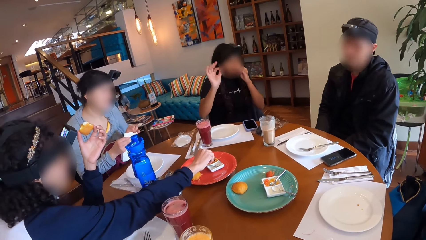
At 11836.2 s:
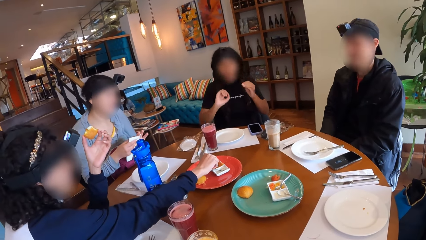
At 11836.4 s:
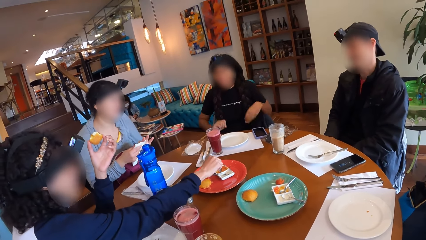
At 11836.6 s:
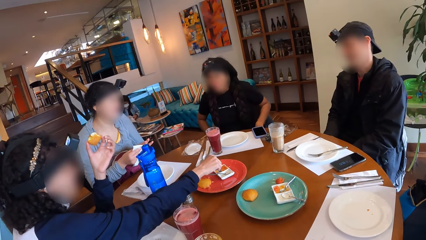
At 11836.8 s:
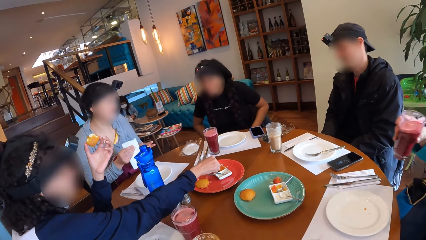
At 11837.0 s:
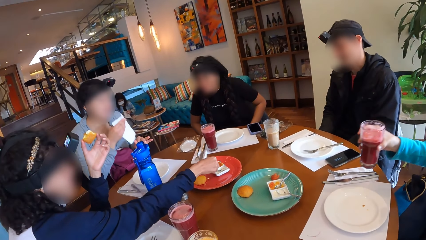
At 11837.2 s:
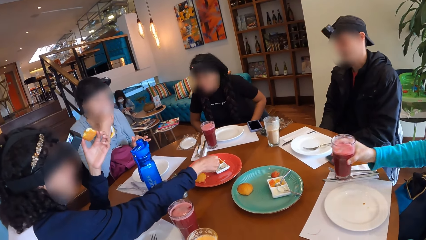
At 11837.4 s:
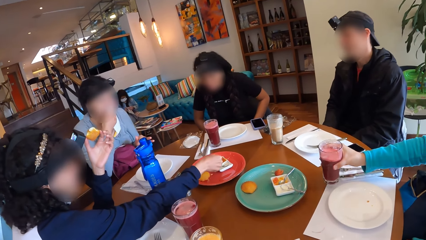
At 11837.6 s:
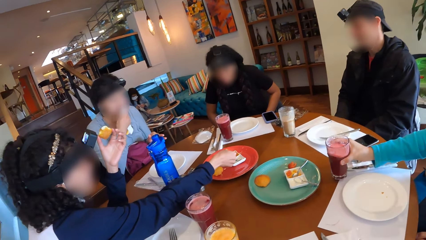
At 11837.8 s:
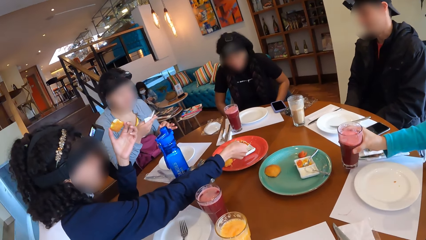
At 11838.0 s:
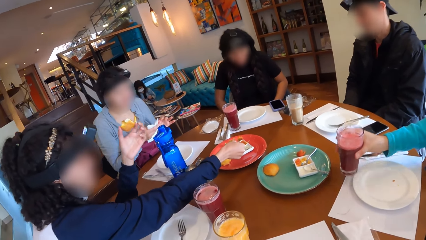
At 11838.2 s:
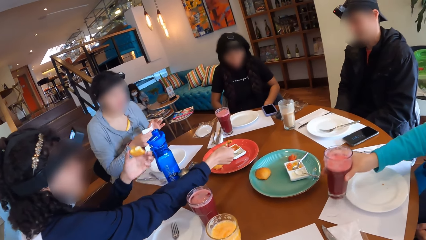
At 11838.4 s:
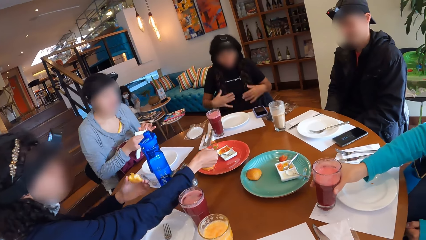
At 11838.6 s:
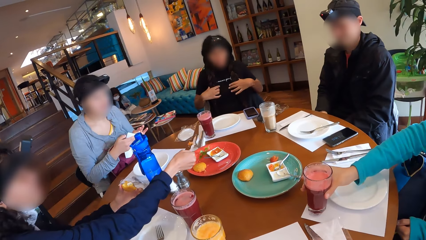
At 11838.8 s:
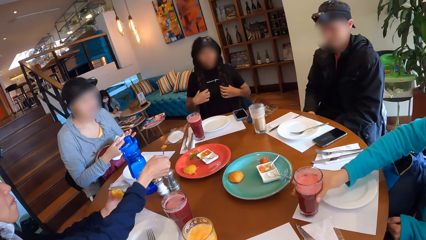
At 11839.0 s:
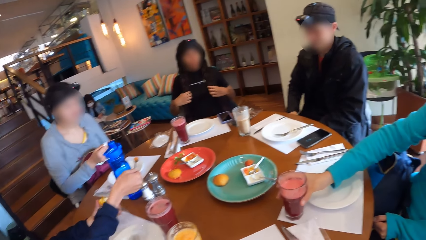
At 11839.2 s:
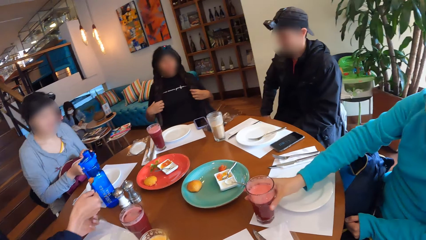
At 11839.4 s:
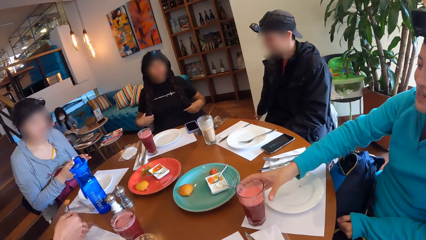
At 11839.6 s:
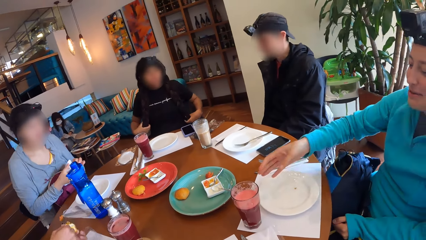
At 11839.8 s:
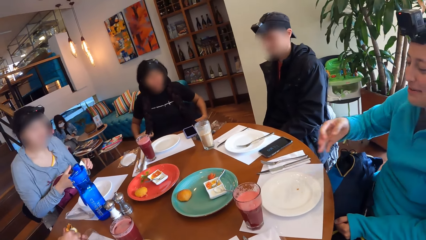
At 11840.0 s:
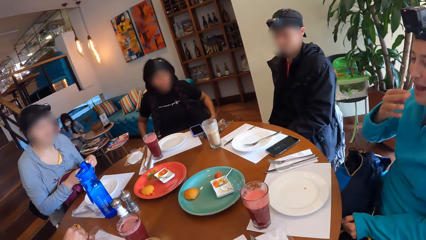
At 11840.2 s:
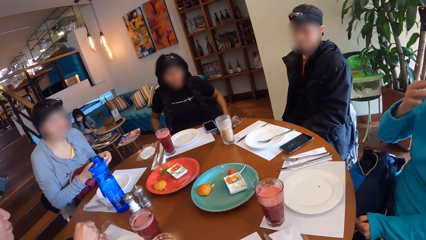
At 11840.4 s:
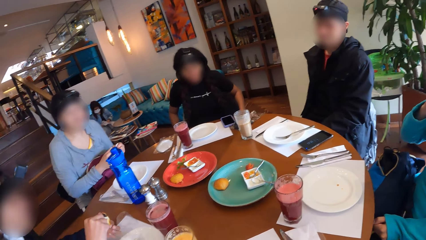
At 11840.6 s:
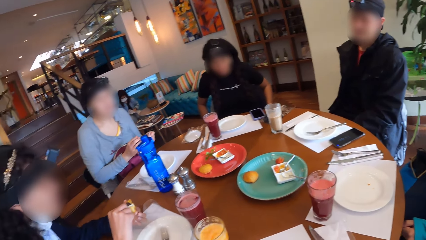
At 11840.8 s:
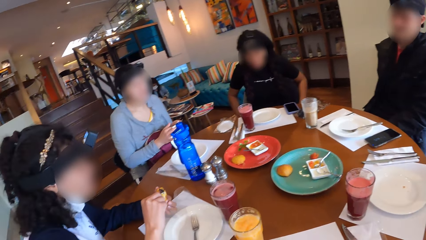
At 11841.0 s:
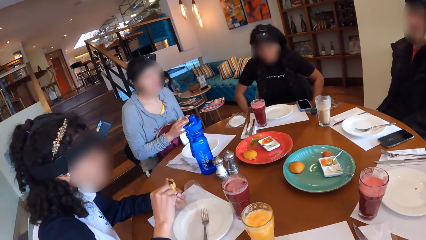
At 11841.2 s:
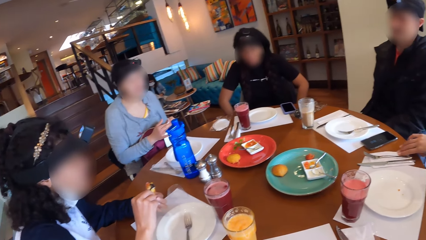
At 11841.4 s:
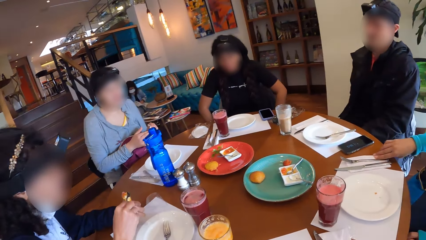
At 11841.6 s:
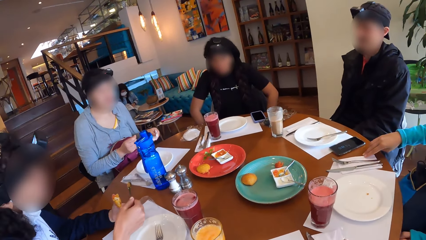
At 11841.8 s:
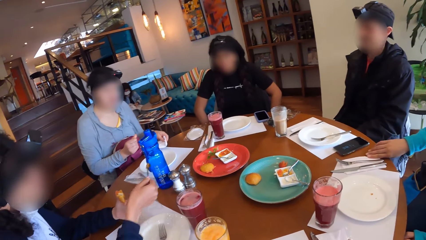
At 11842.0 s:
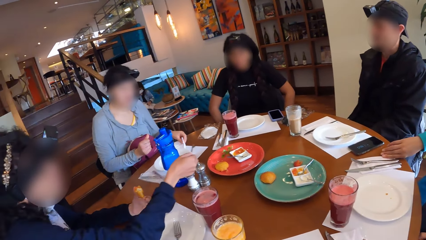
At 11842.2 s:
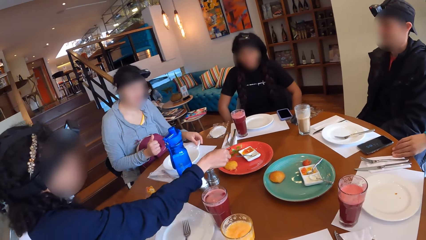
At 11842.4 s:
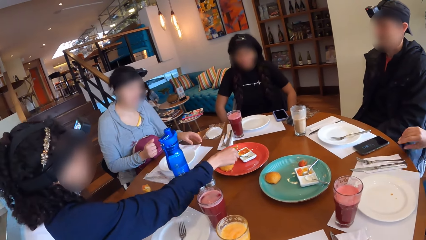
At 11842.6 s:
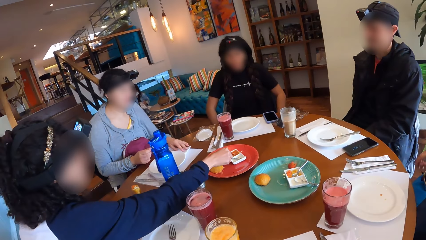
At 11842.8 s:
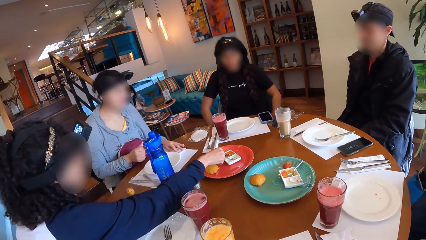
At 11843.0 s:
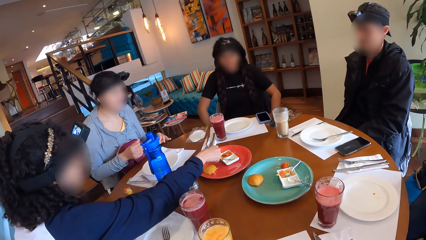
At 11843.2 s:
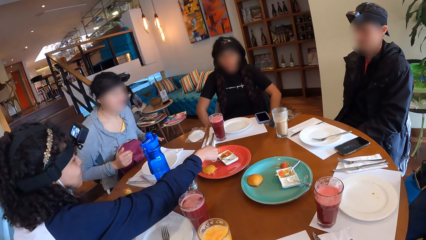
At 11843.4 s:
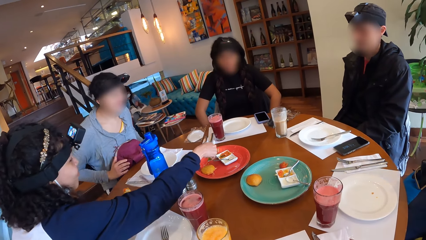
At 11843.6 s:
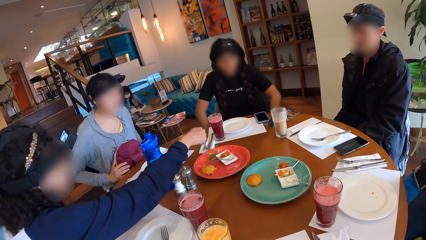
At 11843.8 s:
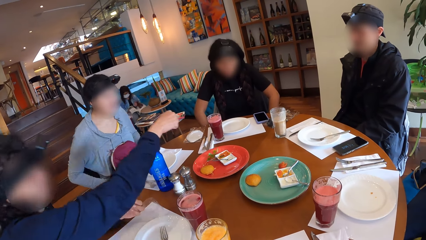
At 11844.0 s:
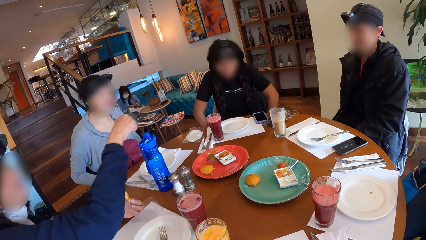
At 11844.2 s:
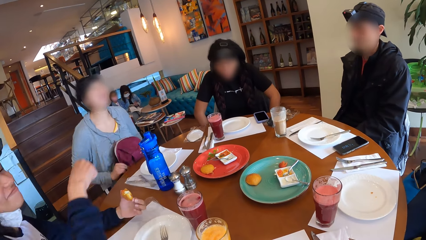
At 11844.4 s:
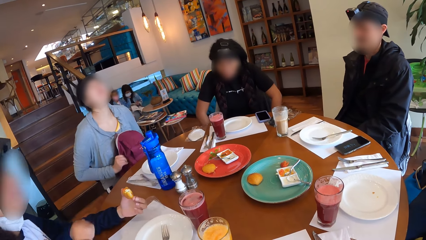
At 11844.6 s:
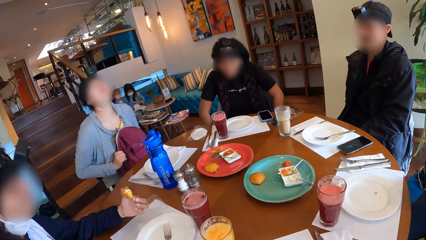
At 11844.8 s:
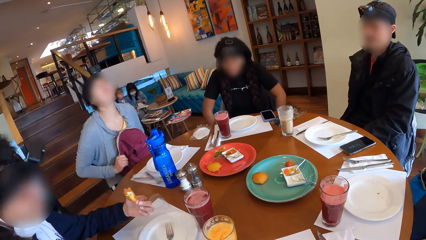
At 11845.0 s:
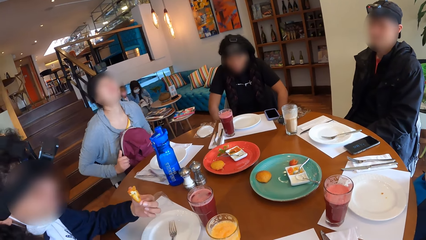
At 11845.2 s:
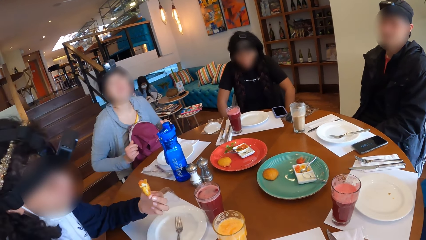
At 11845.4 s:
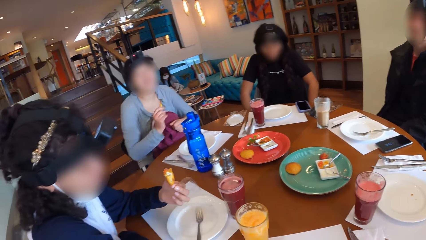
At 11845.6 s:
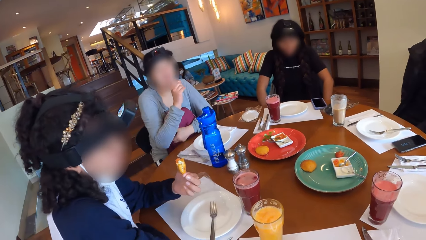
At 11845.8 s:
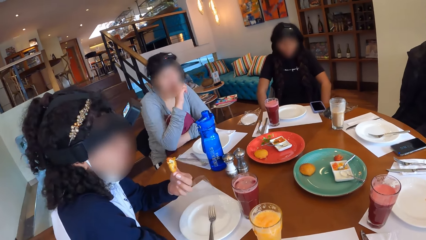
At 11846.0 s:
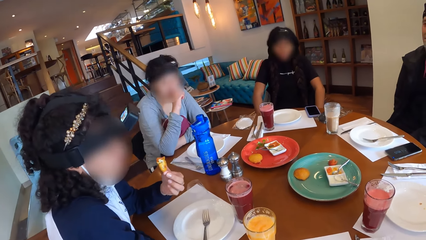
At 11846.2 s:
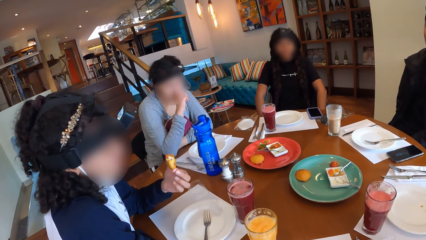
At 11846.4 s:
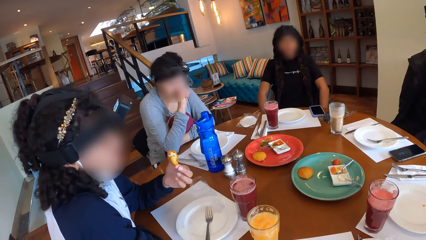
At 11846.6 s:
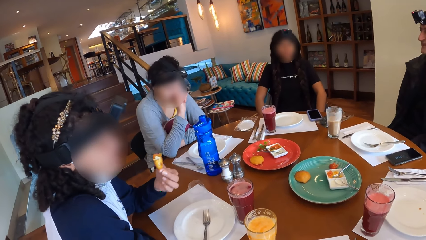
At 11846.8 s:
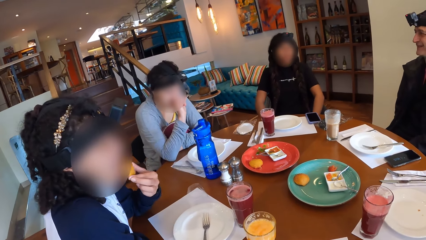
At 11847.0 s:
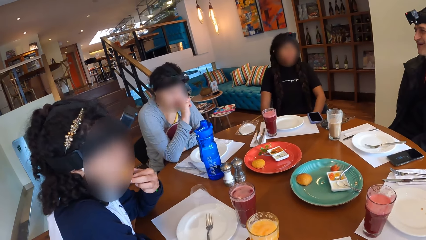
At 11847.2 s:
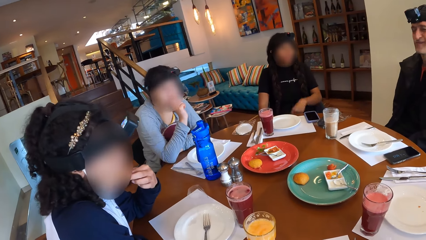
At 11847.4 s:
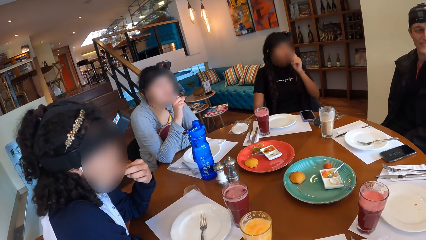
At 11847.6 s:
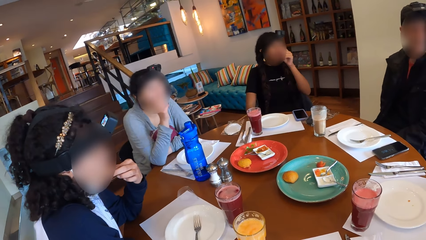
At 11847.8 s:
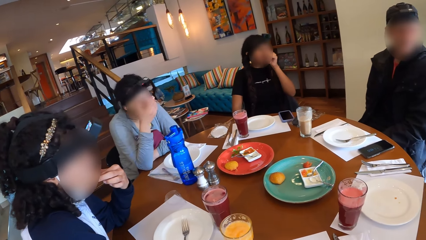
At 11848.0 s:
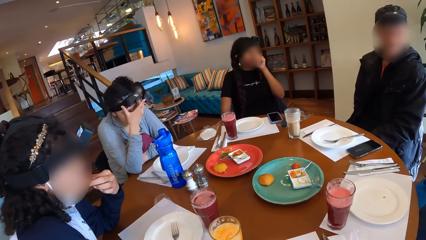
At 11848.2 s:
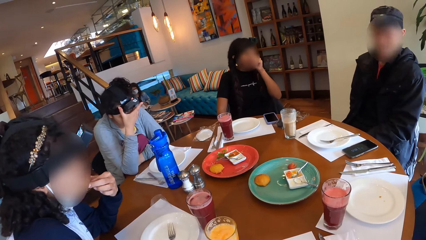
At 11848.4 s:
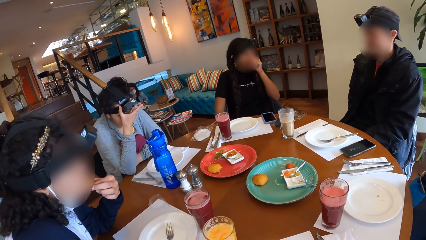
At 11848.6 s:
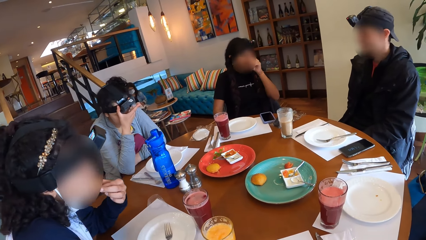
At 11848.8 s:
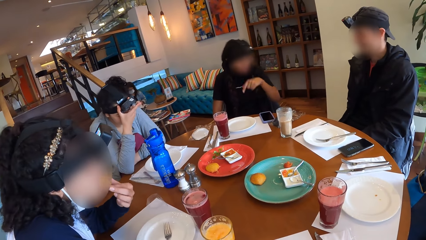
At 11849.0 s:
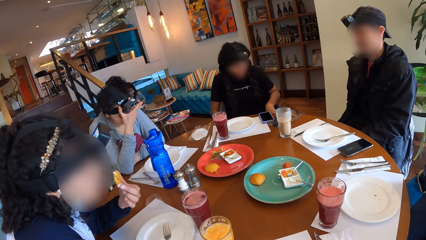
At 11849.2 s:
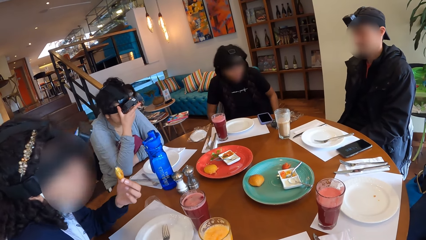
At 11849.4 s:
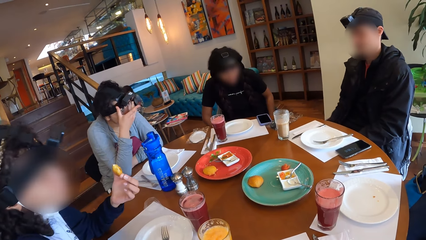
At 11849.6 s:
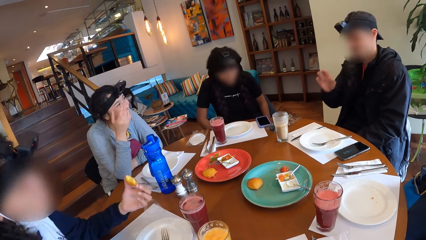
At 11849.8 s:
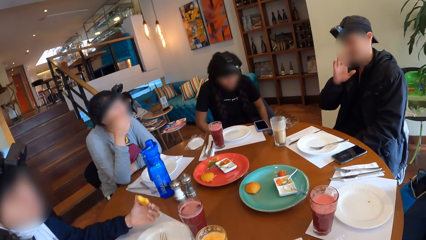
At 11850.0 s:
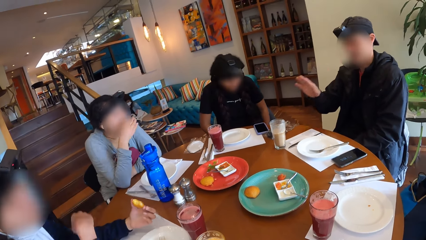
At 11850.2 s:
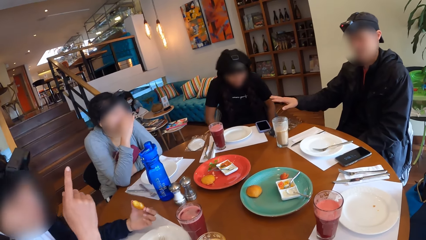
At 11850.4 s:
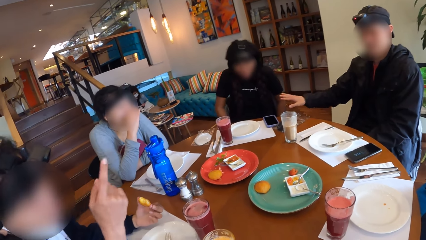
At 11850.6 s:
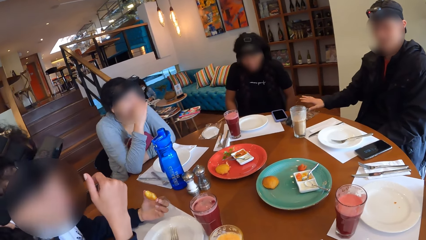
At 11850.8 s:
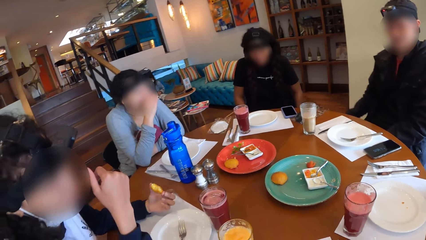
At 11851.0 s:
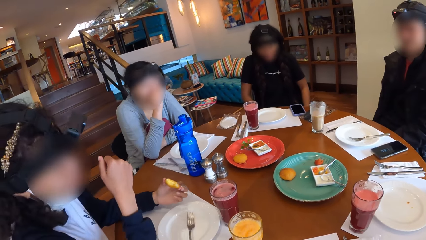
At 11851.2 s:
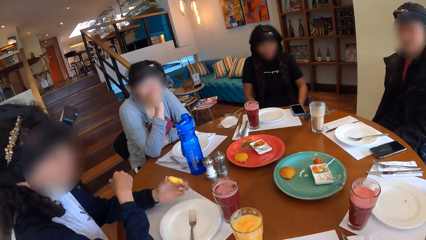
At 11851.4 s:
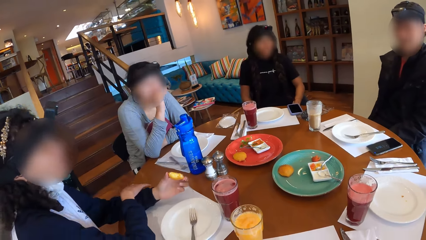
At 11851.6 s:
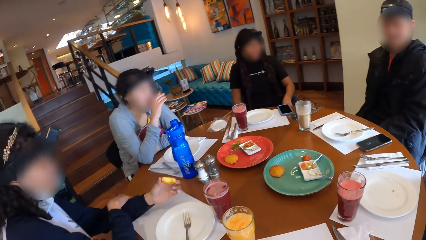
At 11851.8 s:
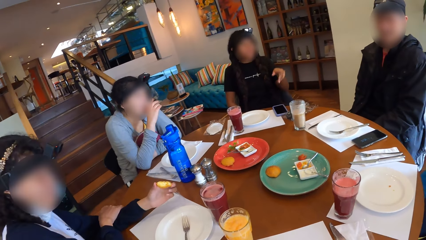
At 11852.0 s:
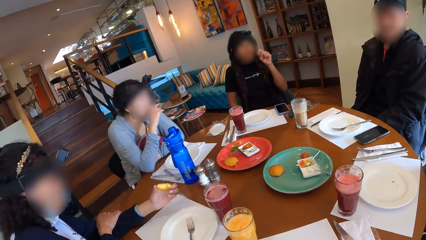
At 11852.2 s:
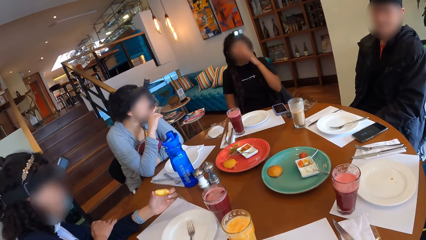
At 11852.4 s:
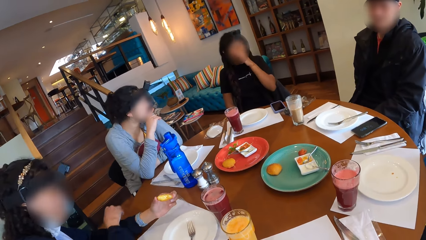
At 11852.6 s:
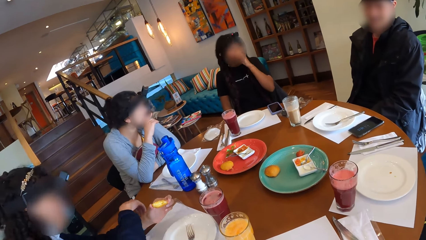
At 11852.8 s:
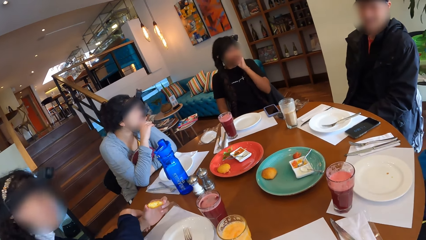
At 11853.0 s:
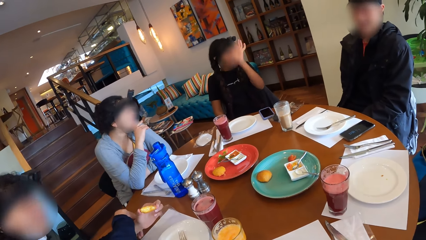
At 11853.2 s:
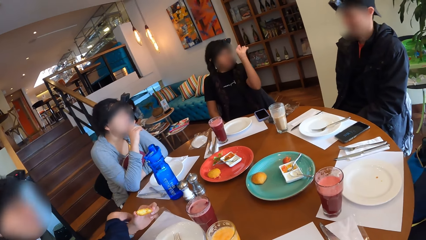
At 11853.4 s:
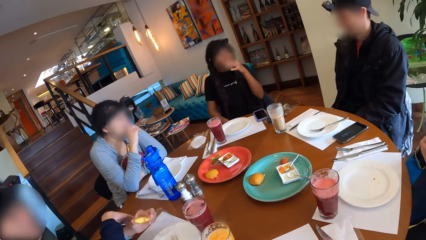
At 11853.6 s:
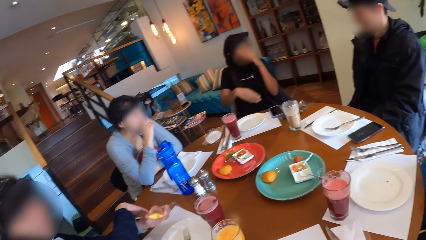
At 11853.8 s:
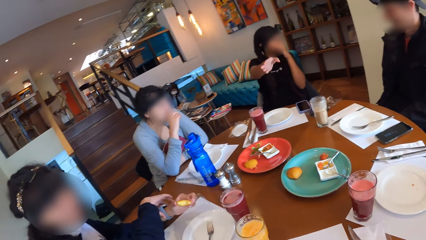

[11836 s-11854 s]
A woman cleans her mouth with the serviette in her right hand. Another woman puts a glass on the table. The first woman cleans her hands with the serviette. A third woman drops the cup of juice on the table with her right hand. A fourth woman spreads the hot sauce on the bun in her left hand with her right hand. The camera wearer looks at the colleagues. The third woman cleans her right hand on the serviette on the table. The first woman drops the serviette on the table with her left hand. The fourth woman drops the spoon in the bowl with her right hand. The first woman adjusts the bag on her lap with her hands. The fourth woman eats the bun in her left hand. A man talks to the colleagues. The fourth woman adjusts the sleeve of a shirt with her right hand and adjusts a wrist watch on her left hand with her right hand.
